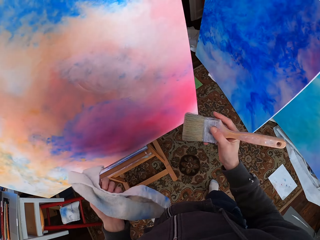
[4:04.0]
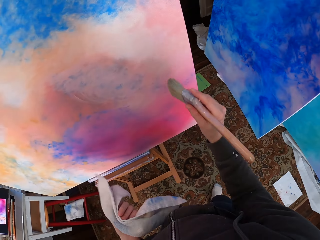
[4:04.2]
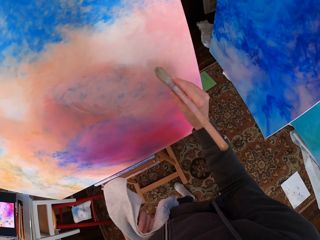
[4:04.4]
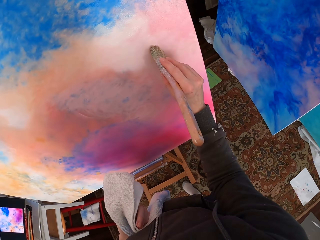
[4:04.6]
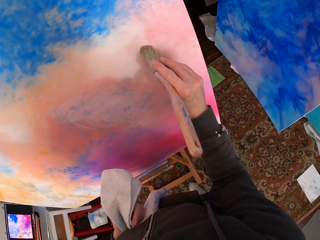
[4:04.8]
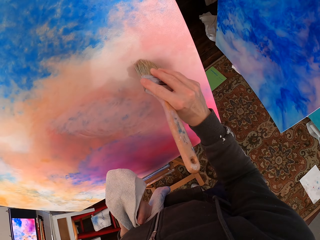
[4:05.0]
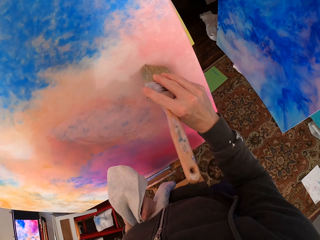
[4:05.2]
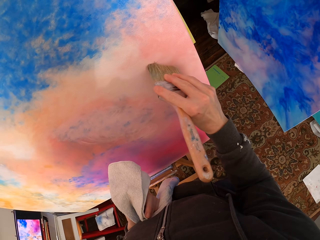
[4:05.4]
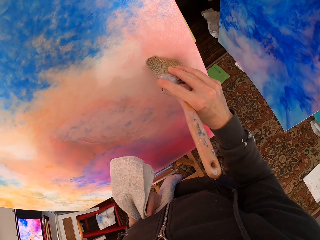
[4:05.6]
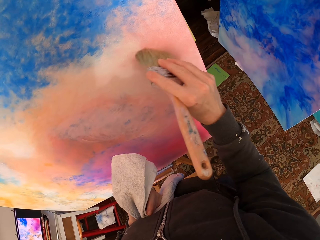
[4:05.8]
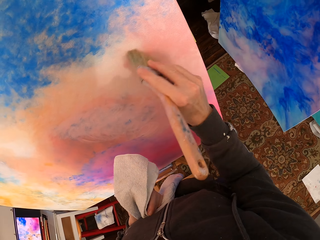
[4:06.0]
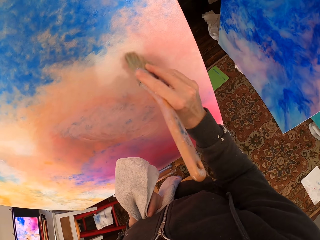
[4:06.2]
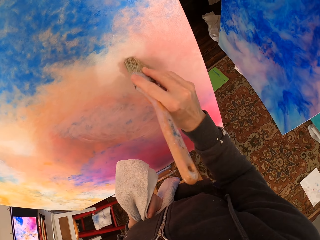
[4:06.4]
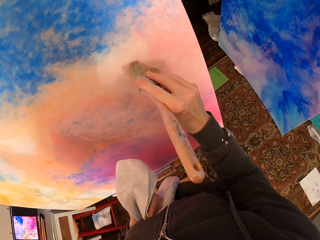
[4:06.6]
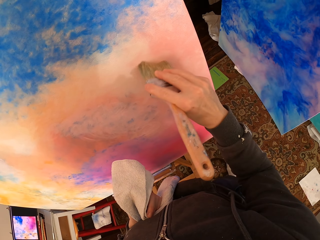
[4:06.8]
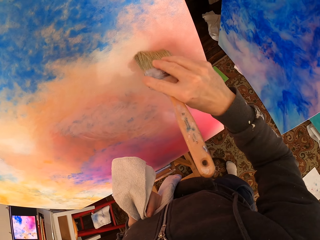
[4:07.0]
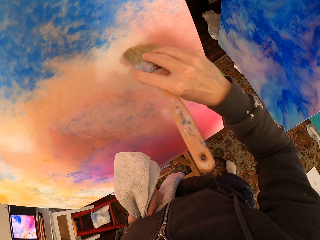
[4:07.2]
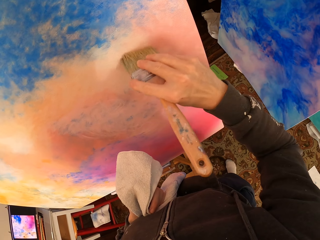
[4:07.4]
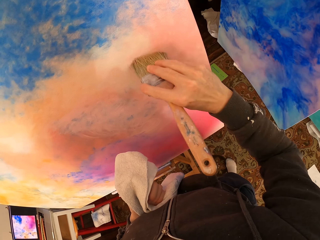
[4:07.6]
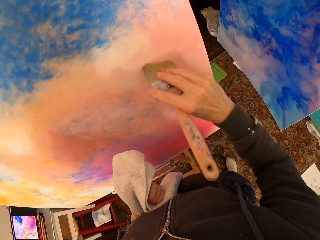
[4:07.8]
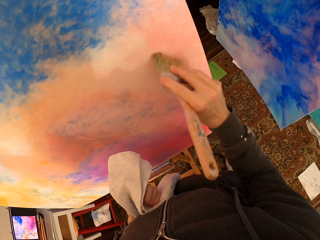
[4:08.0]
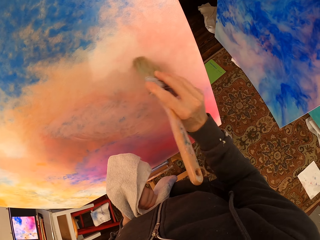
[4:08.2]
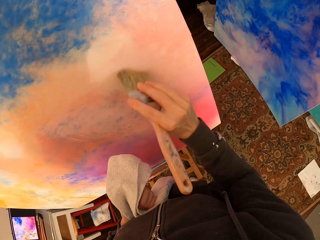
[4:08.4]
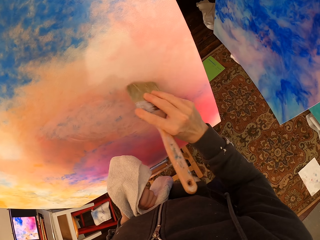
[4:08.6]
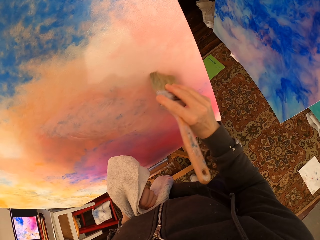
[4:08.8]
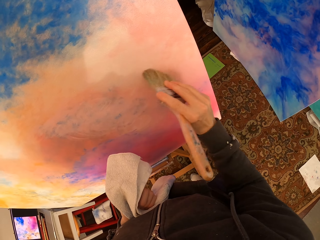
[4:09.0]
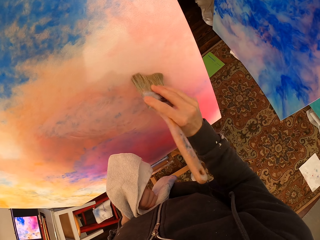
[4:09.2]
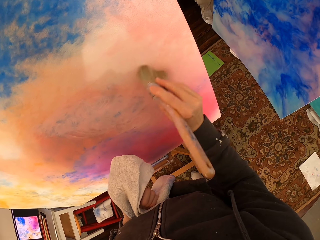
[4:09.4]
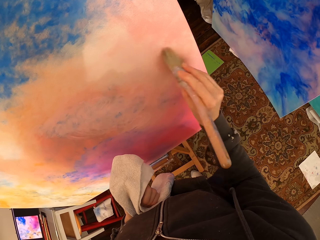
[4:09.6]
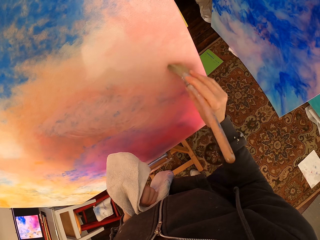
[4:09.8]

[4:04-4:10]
The camera wearer holds the board. They paint on the paint board with the paint brush.

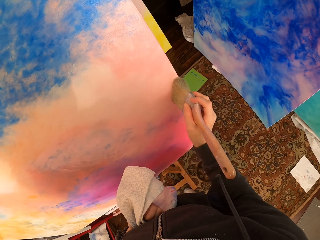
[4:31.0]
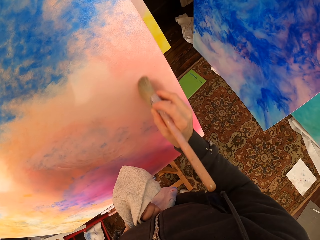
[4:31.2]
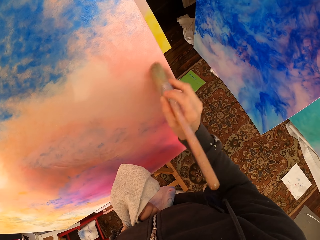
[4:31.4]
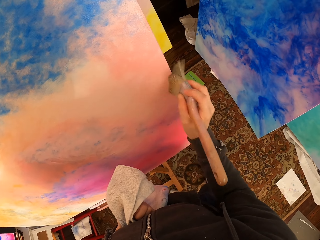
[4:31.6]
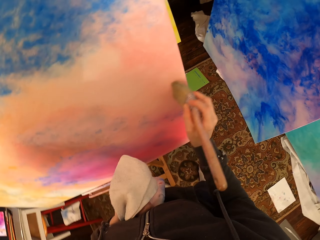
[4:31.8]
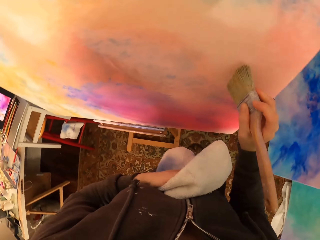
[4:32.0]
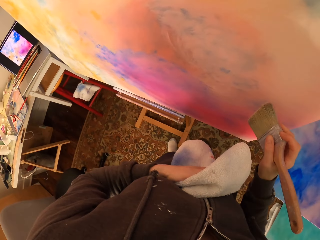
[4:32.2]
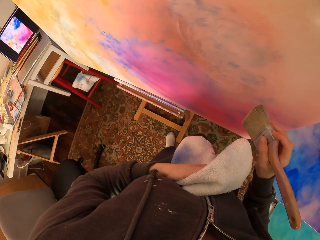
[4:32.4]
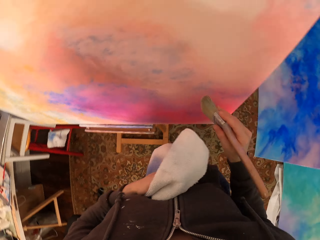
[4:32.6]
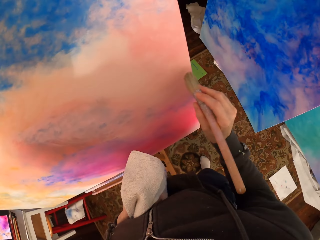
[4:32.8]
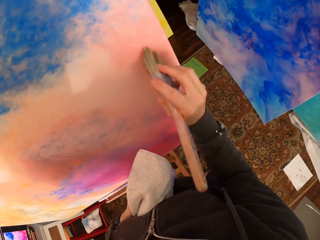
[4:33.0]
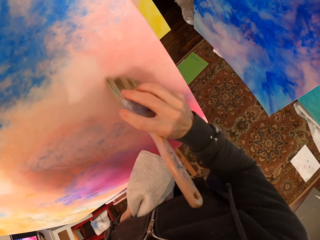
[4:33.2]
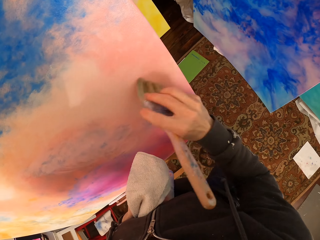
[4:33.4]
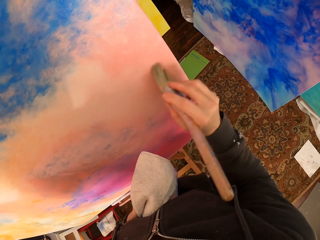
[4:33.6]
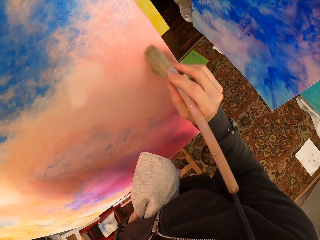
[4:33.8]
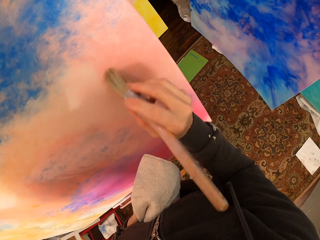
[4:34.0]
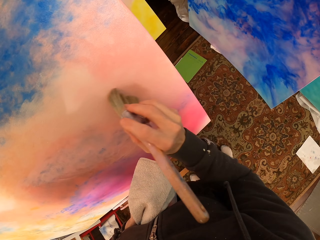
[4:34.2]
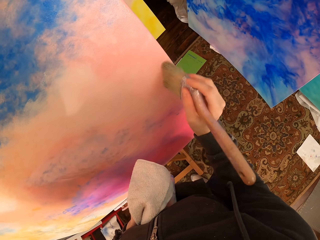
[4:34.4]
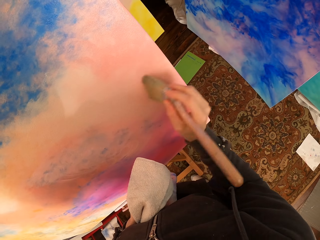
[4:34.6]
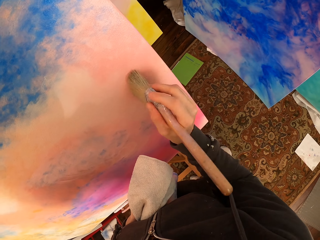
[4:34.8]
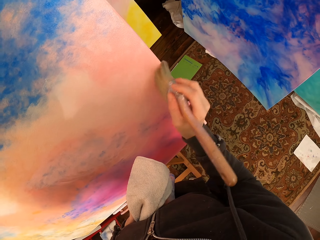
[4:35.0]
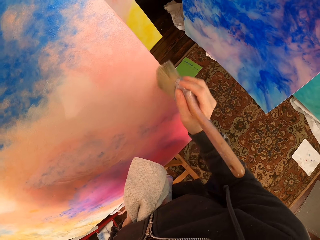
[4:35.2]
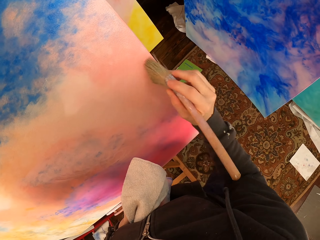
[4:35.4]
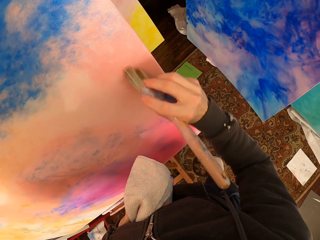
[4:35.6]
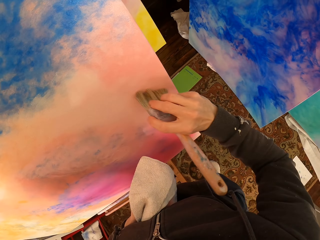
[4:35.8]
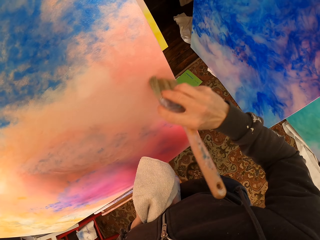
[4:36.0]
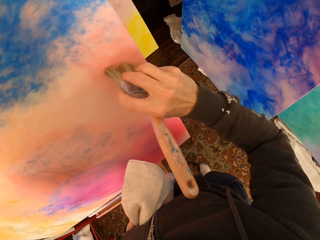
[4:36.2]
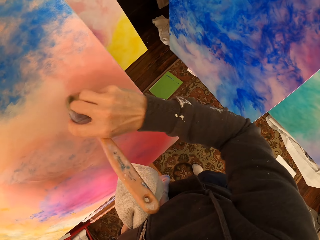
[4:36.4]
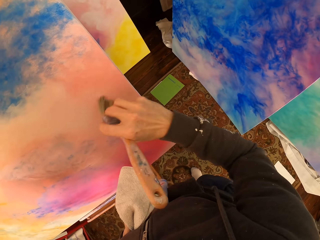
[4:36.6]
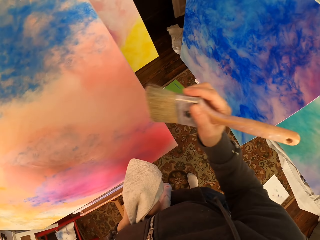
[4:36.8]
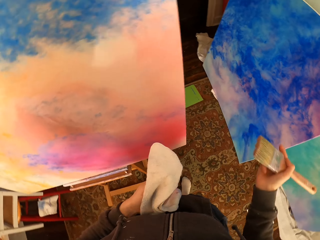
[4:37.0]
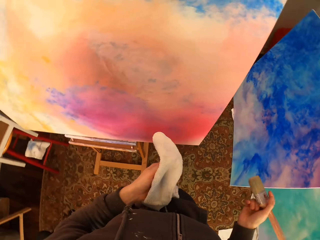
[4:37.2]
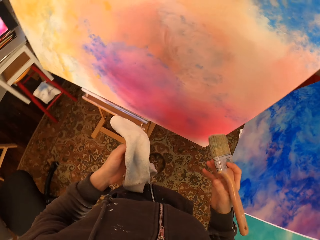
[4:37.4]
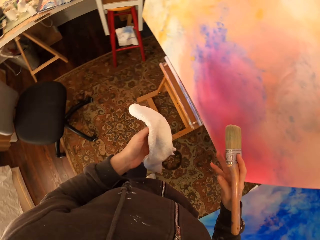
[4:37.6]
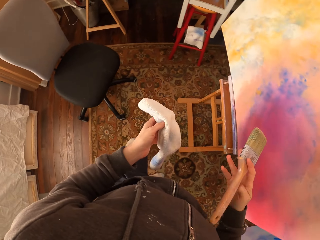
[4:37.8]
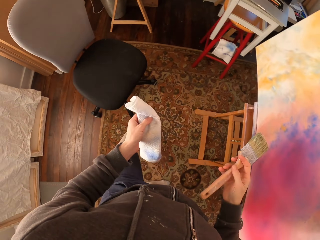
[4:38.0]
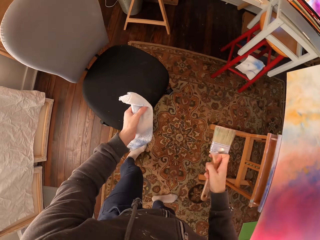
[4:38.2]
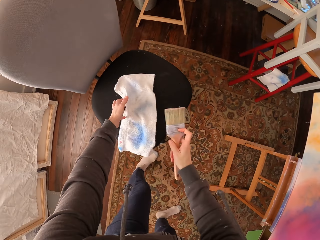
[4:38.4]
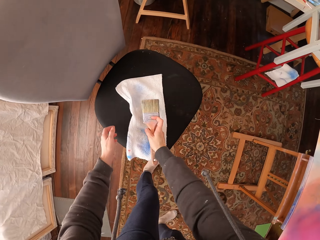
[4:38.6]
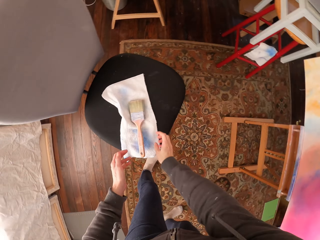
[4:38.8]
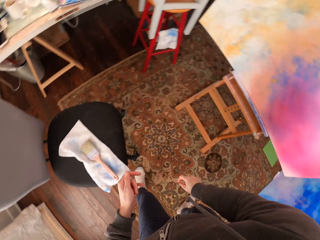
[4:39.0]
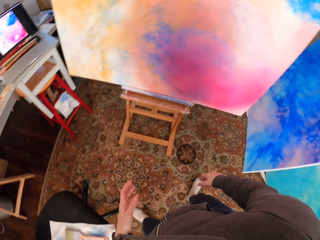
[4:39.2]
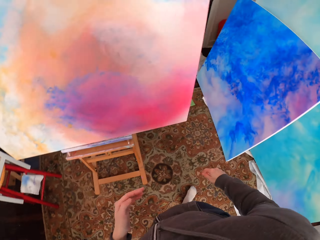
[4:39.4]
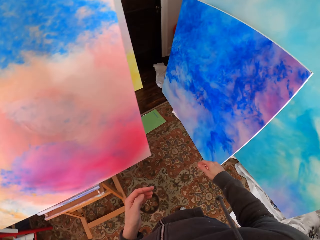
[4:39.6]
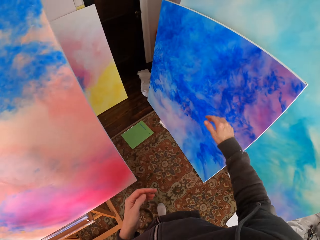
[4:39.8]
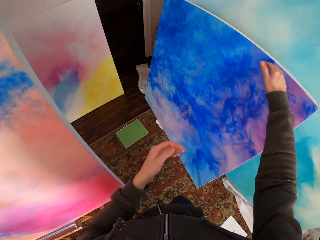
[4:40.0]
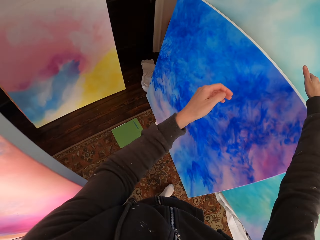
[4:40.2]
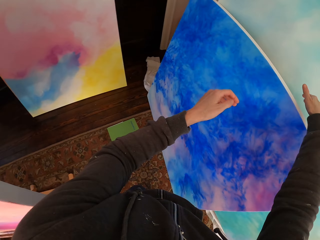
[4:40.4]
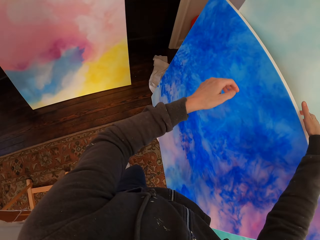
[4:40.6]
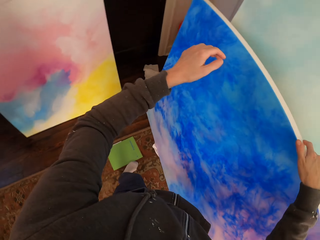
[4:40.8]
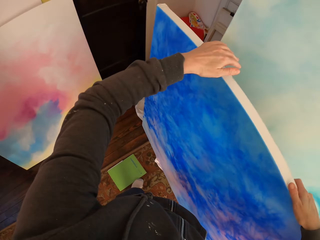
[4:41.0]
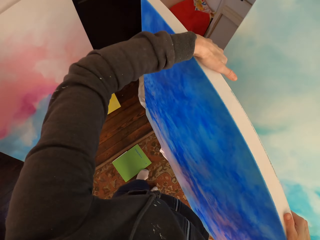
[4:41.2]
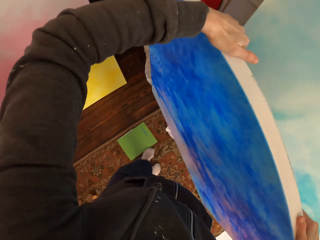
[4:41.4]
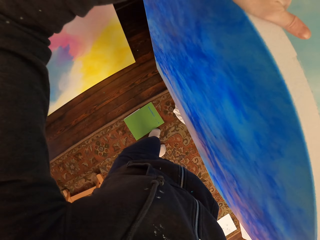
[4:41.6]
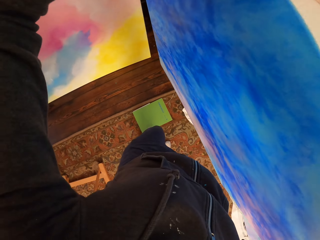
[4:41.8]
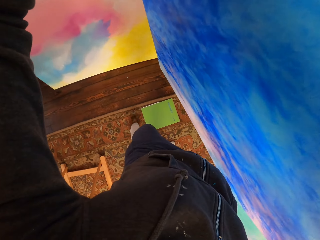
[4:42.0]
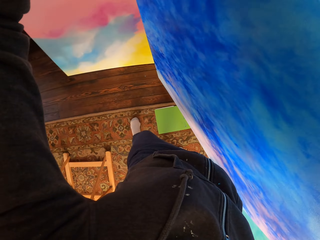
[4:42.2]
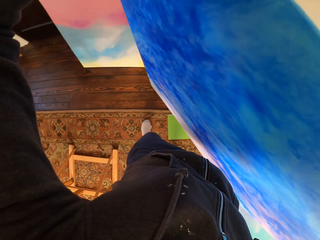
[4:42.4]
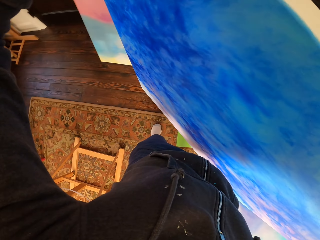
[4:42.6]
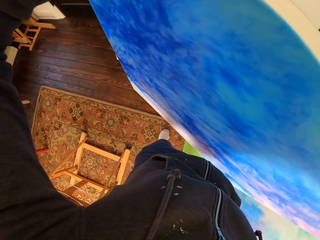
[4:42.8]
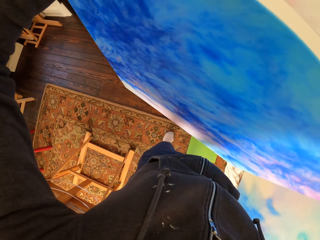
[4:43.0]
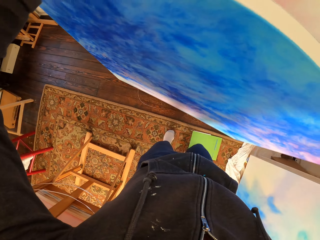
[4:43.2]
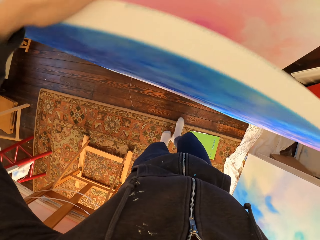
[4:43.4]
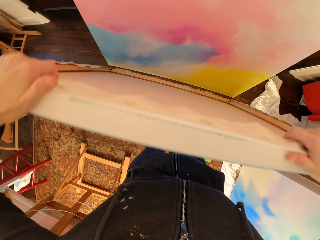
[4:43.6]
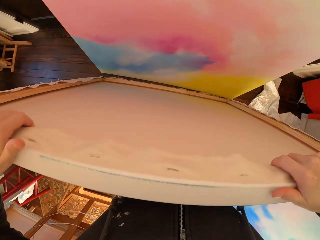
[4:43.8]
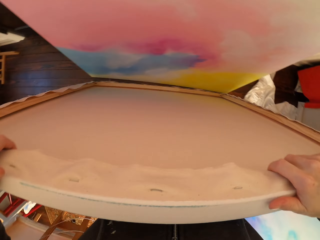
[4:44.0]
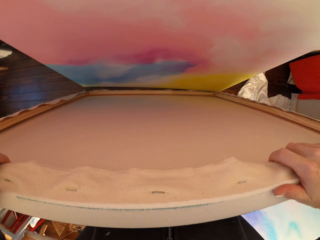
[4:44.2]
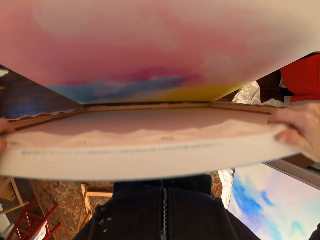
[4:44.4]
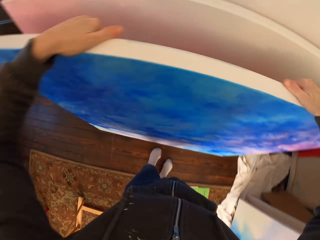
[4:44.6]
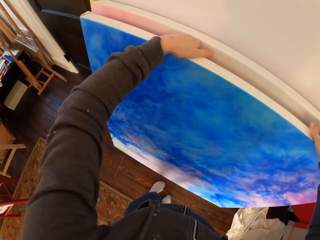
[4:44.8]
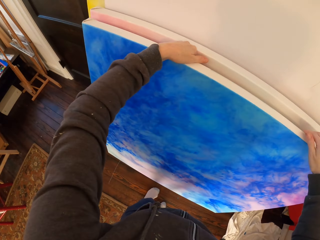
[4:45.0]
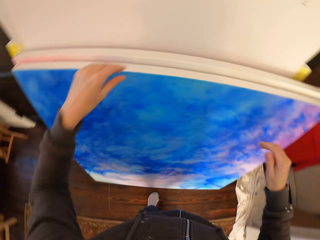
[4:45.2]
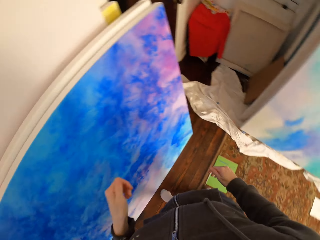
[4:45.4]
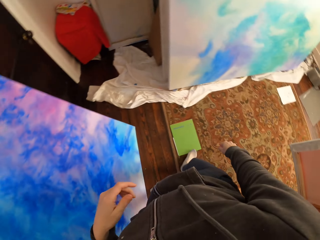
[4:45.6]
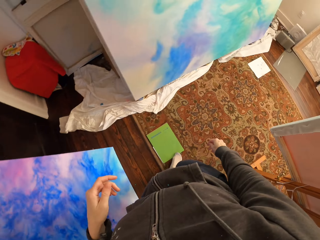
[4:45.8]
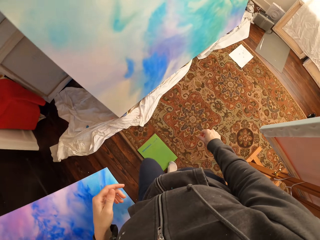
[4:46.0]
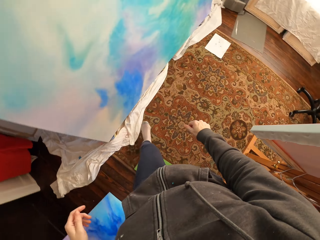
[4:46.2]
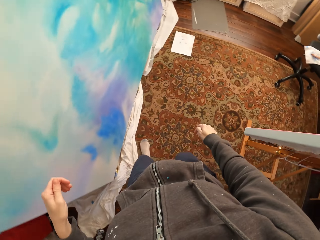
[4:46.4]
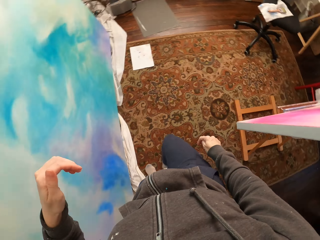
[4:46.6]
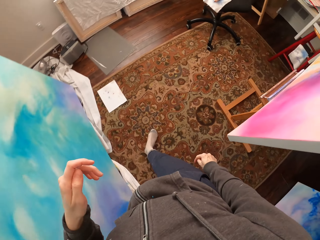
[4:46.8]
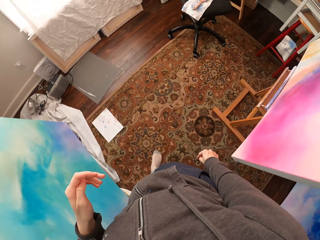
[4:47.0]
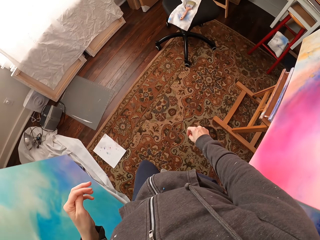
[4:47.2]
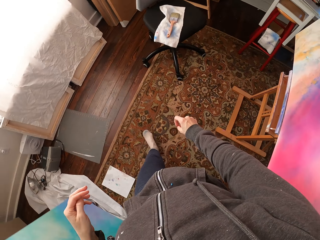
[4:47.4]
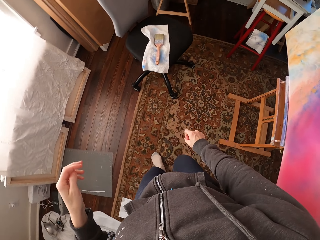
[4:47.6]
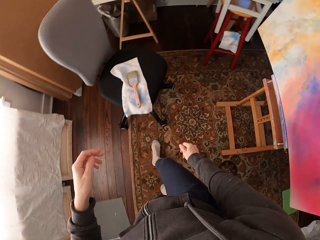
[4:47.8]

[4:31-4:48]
The camera wearer looks around. They hold the towel and paint on the paint board with the paint brush. They look around and hold the paint brush. They place the towel on a chair. They place the brush on the towel. They walk around. They pick up the board on a wall. They lift the paint board. They place the board against the other board. They walk in the room.
